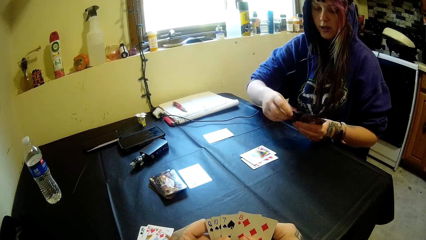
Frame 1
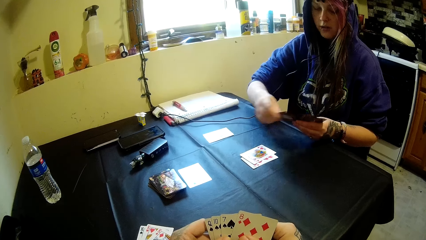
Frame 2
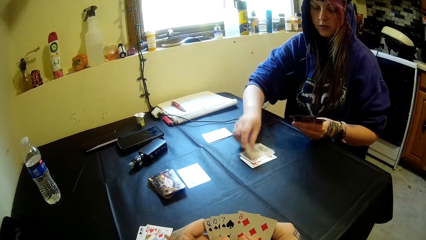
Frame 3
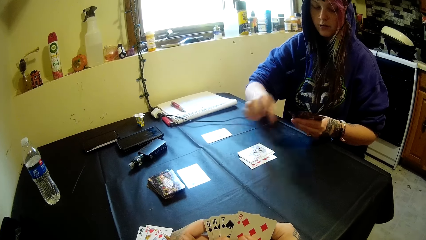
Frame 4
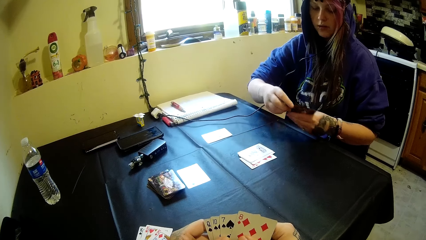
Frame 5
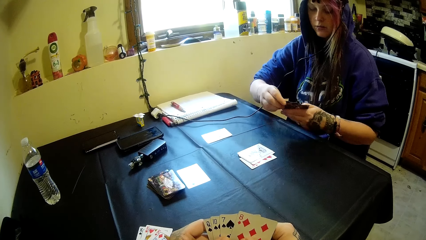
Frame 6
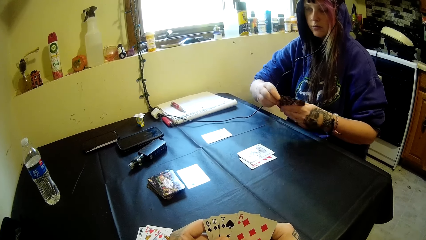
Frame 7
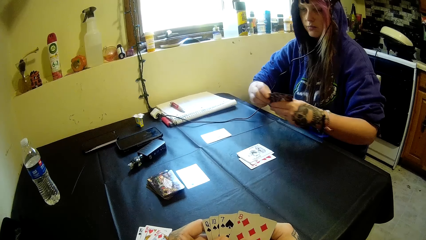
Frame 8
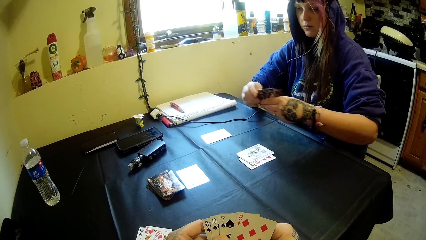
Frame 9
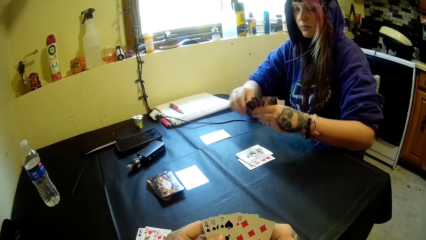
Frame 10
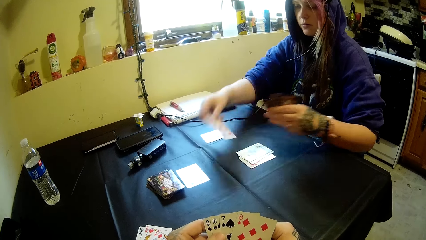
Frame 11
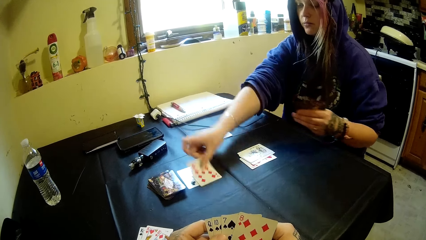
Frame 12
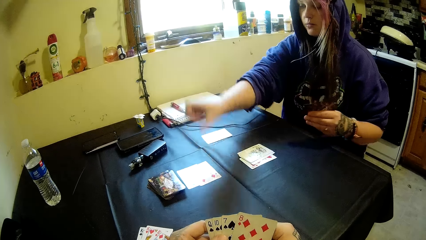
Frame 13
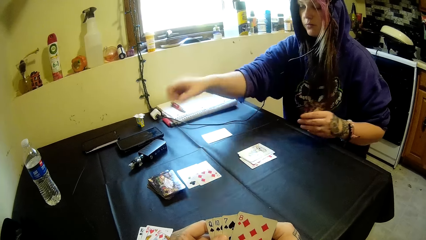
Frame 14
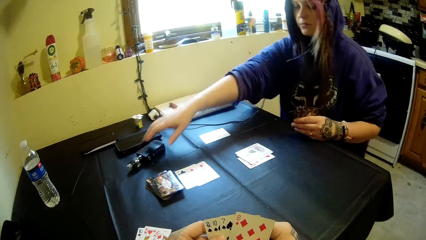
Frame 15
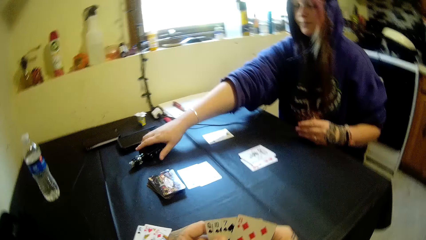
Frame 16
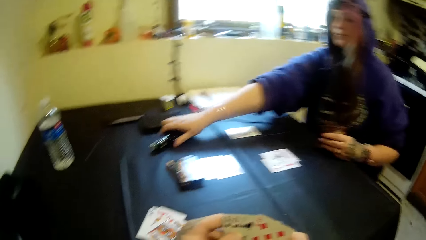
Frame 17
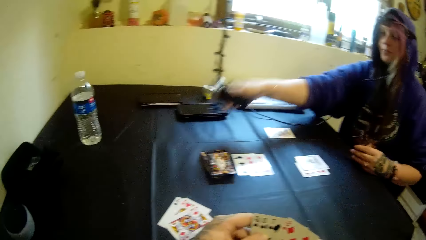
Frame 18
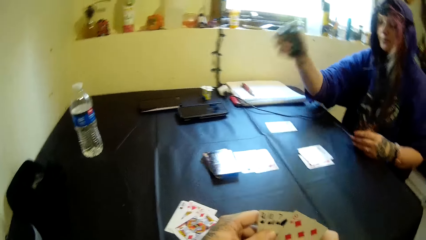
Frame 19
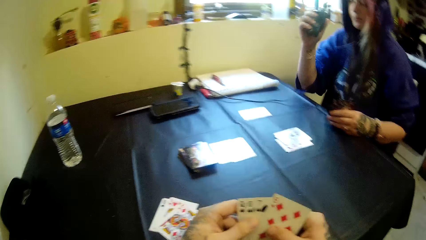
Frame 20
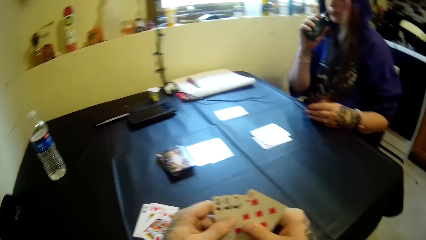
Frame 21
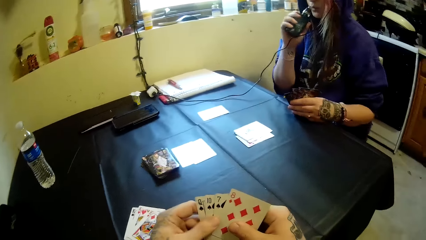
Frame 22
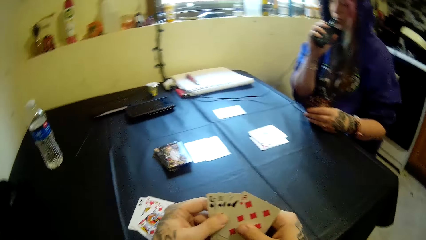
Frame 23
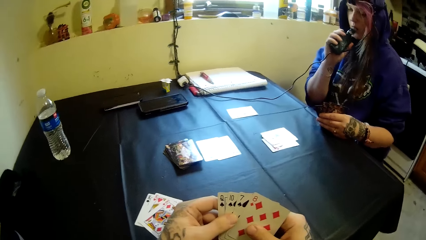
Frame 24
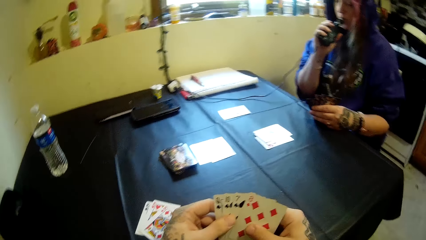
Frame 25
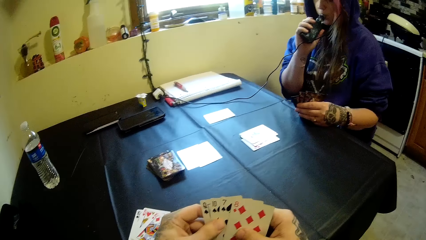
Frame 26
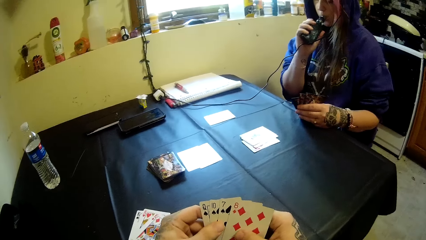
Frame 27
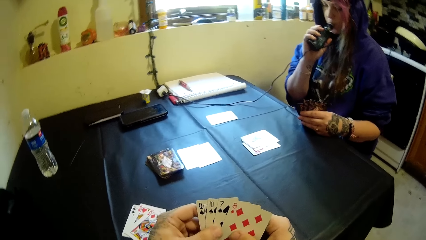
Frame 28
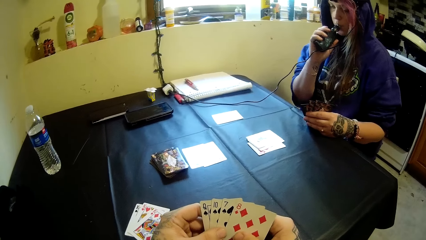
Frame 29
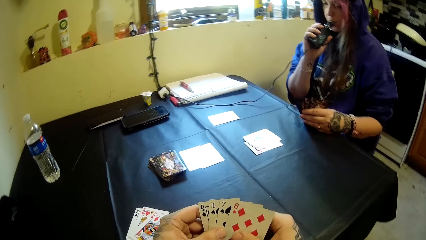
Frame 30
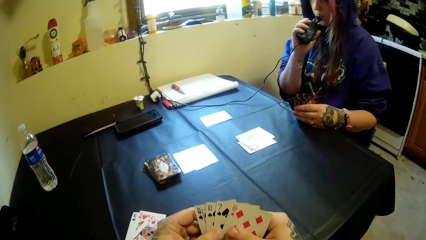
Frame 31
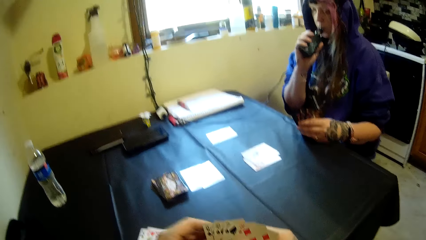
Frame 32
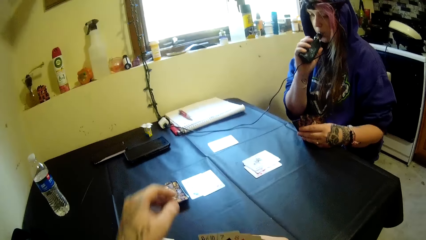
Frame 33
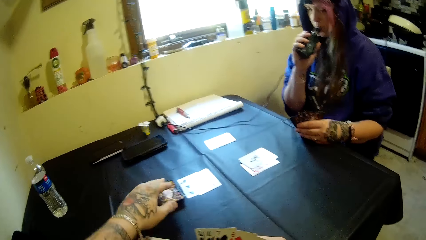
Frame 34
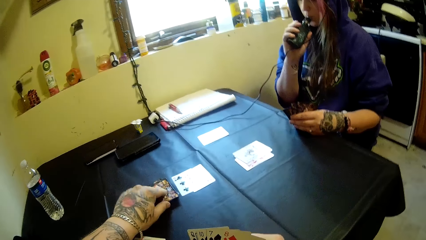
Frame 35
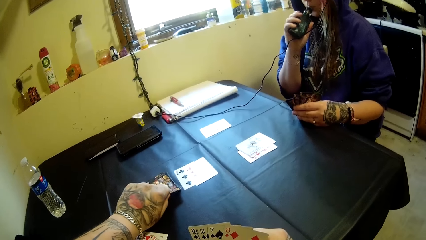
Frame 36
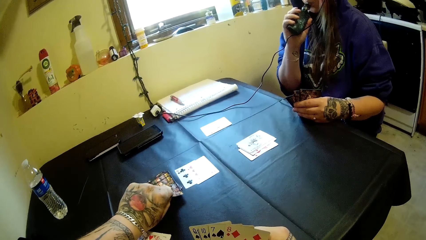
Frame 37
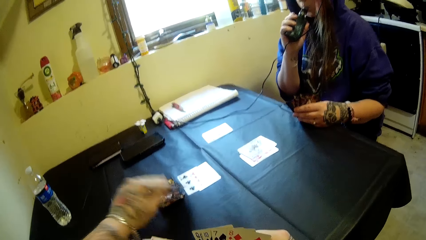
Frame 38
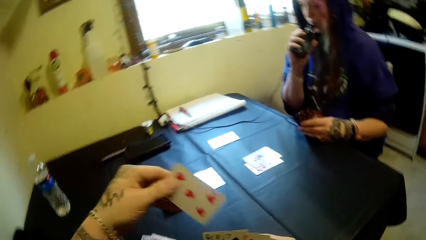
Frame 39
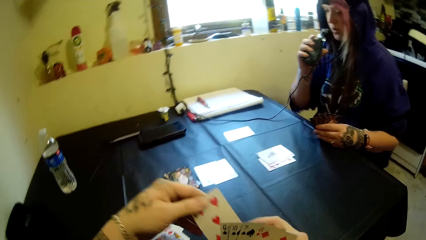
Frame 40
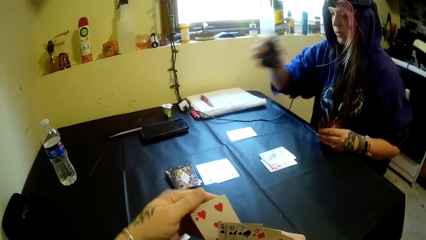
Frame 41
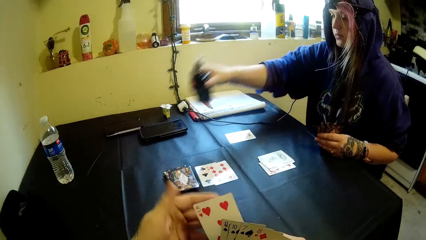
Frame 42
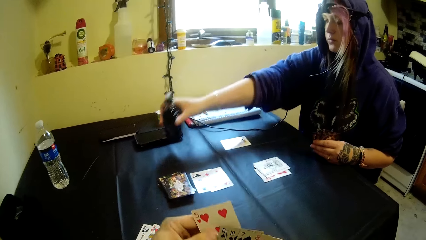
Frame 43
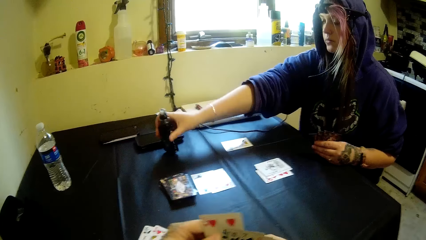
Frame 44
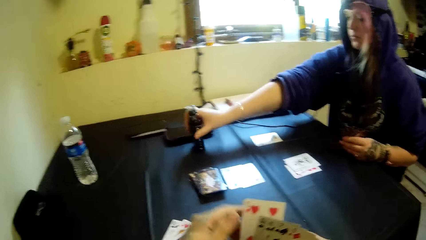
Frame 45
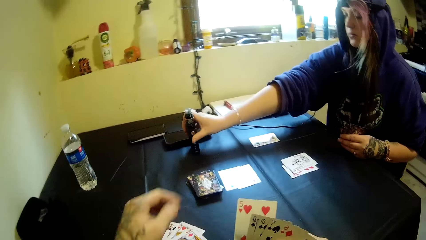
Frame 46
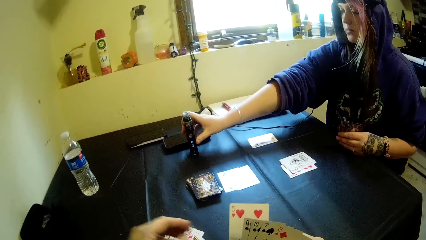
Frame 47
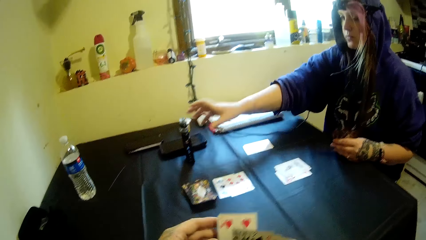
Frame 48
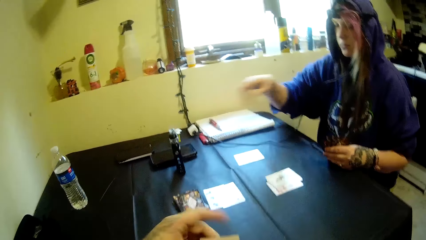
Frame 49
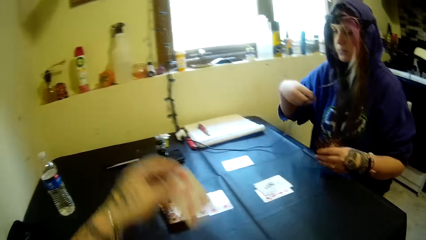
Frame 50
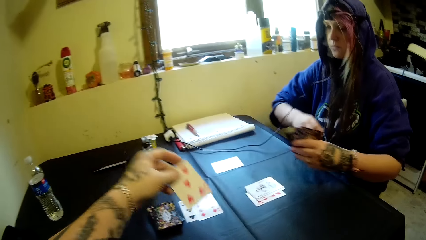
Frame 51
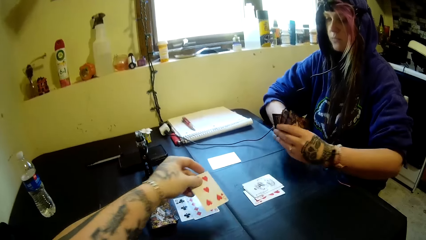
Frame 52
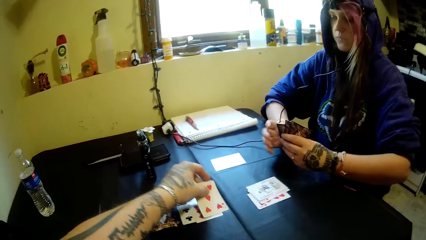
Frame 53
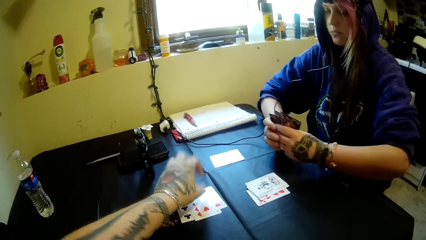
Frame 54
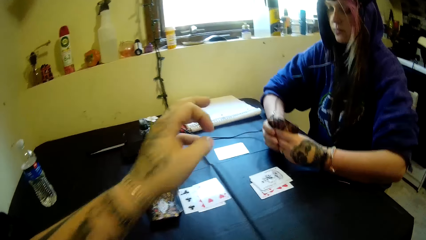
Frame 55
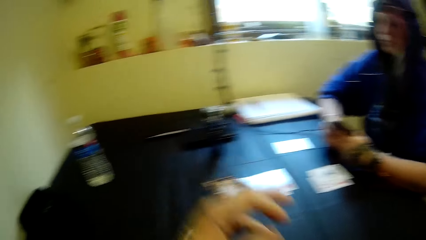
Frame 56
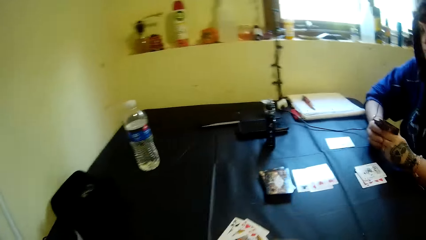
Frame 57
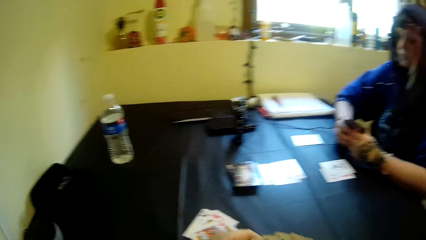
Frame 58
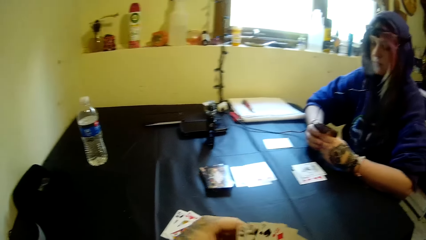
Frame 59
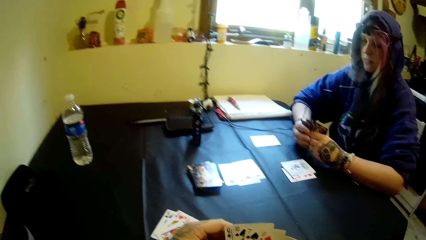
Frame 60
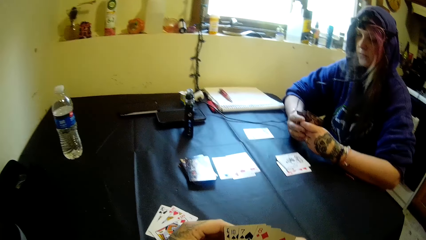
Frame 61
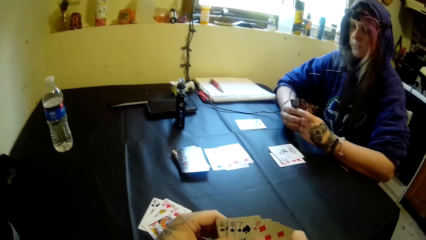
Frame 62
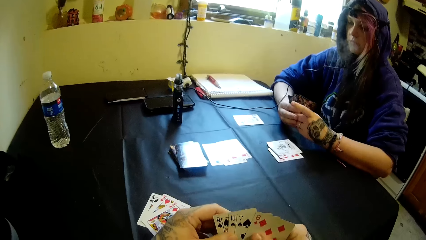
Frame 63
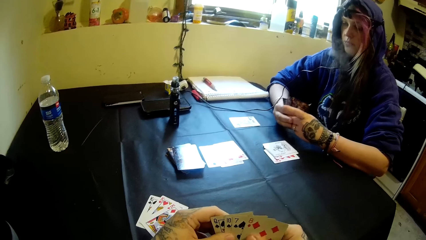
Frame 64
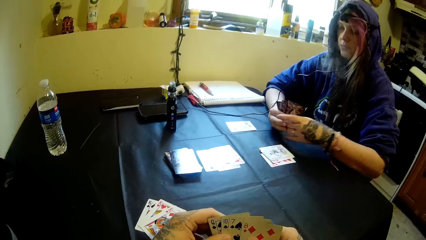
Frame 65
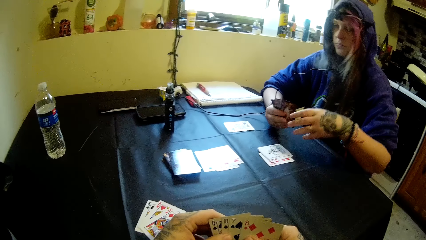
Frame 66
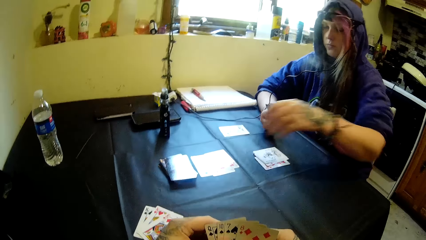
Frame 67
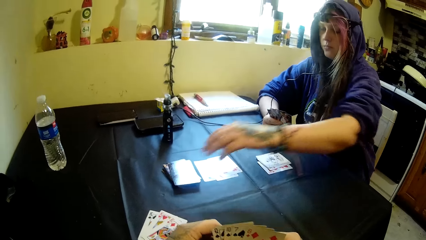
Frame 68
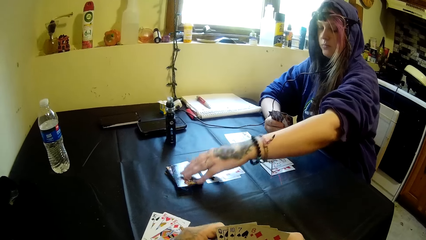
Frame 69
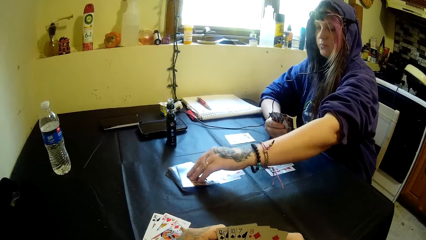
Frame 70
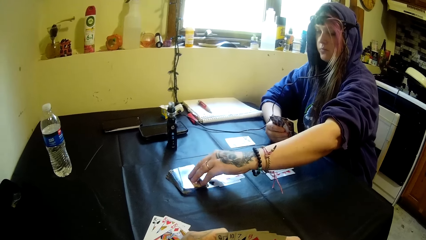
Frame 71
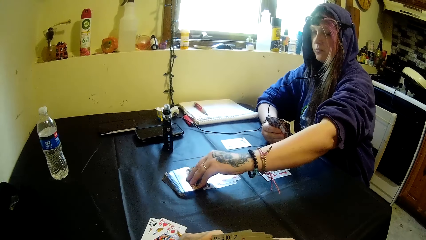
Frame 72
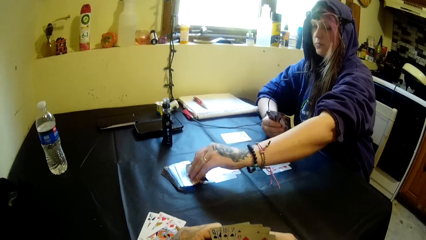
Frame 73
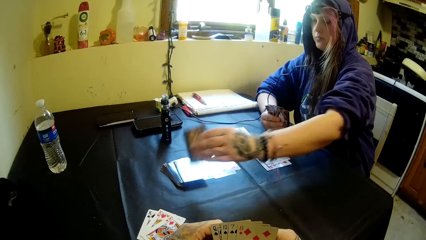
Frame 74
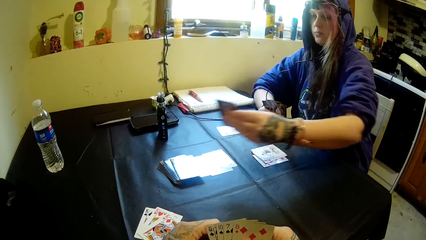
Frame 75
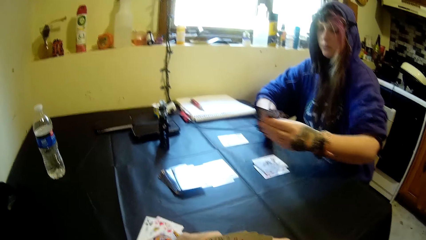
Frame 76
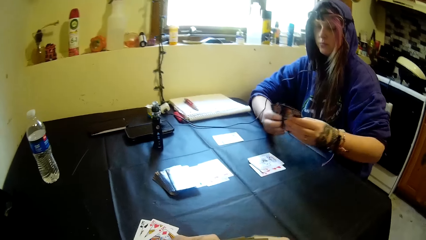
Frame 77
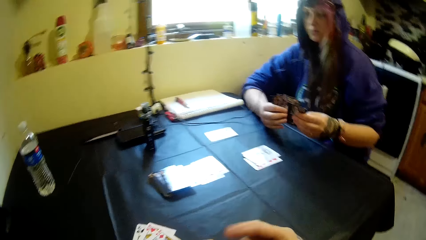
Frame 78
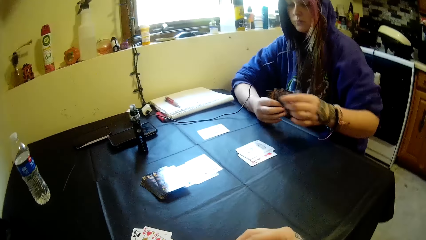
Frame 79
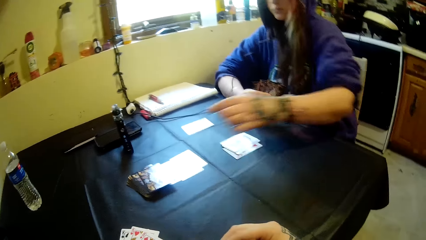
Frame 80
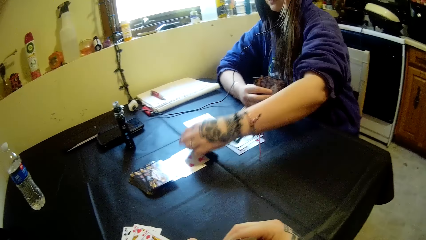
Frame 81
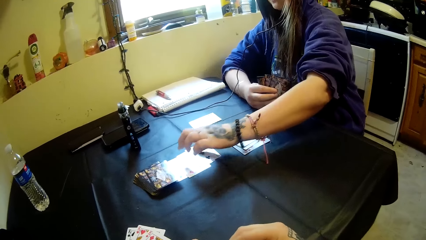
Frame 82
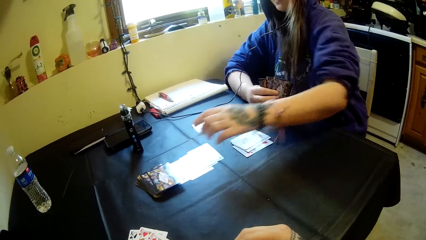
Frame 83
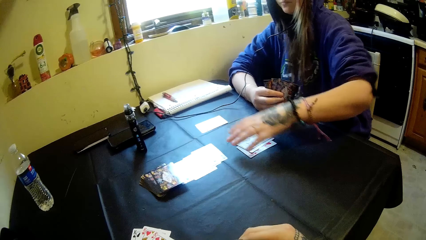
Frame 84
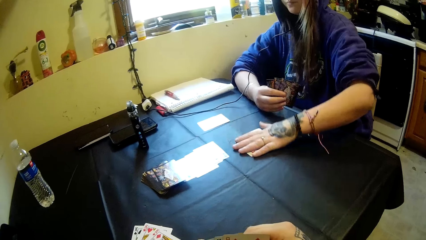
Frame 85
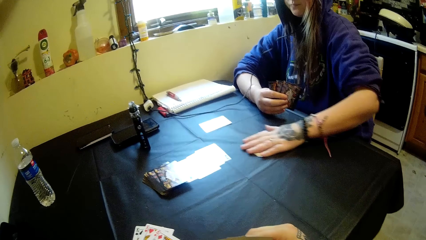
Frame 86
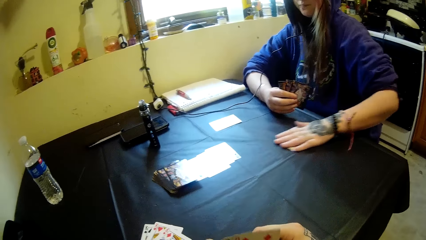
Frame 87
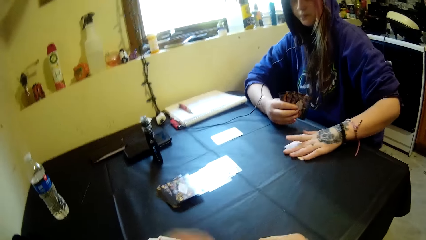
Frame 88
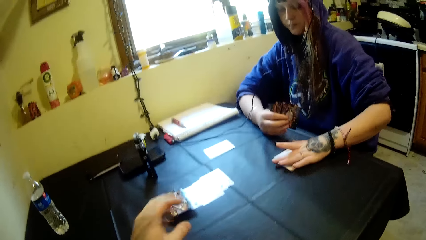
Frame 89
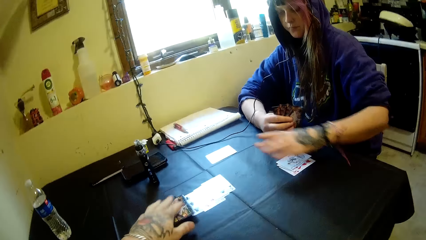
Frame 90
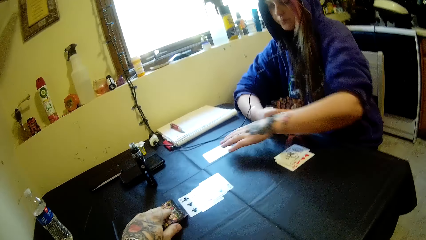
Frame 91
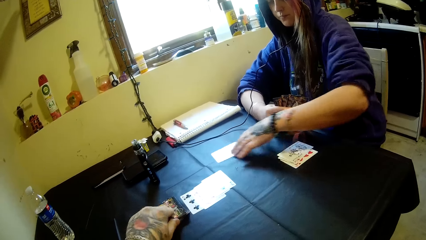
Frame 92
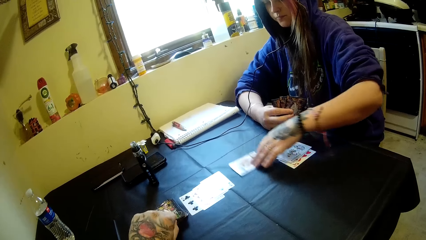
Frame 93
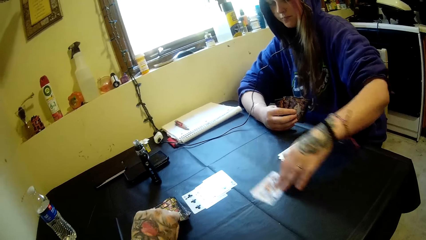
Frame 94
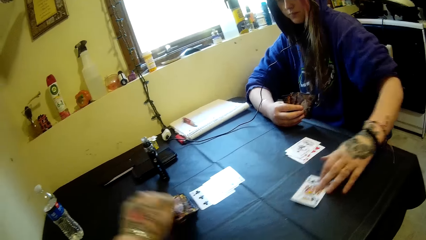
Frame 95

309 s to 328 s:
The camera wearer holds the cards. A woman plays the card, picks the electric cigarette from the table, and puts the cigarette in her mouth. The camera wearer picks a card from the table. The woman smokes the vaping. The camera wearer drops the card on the table. They play the cards. The woman picks a card from the table, drops a card on the table, and adjusts some cards on the table. The camera wearer picks a card from the table.
